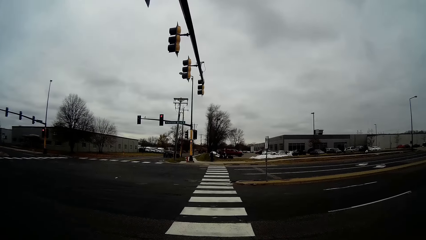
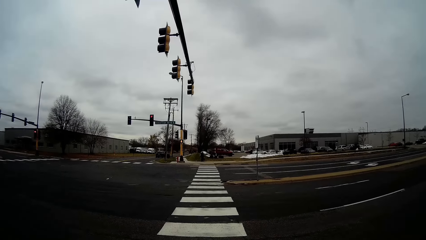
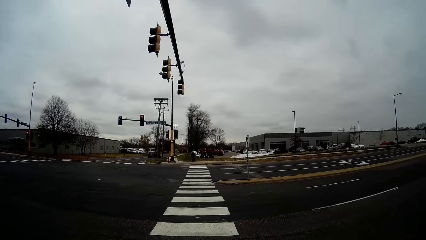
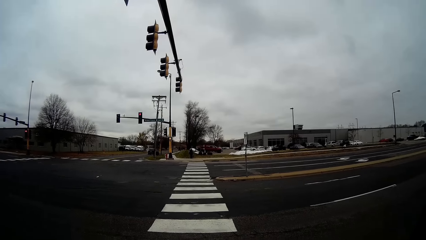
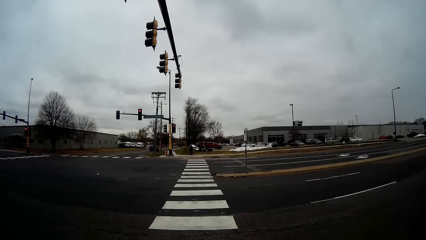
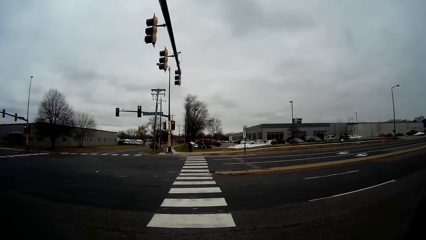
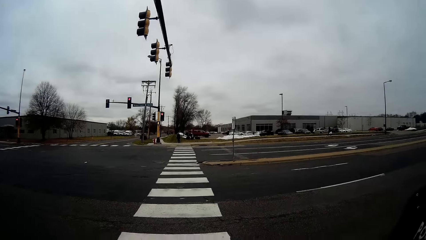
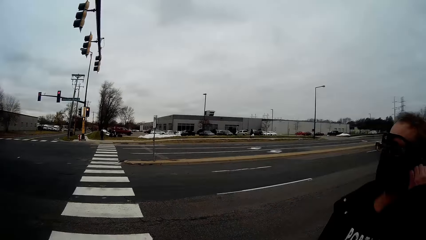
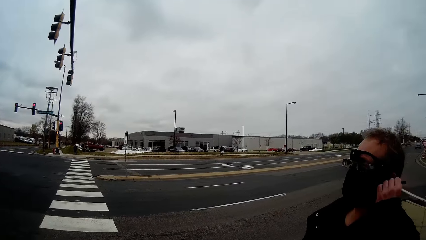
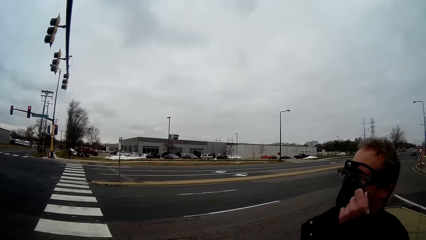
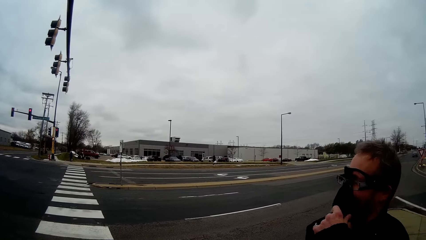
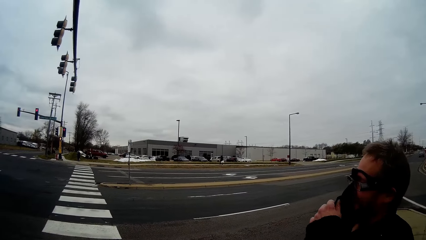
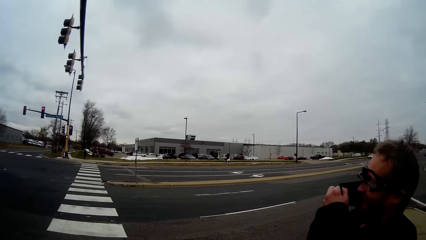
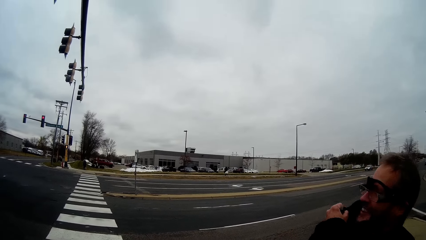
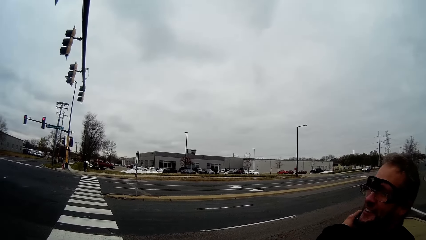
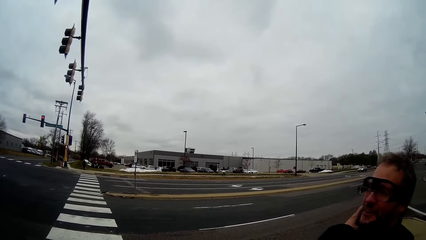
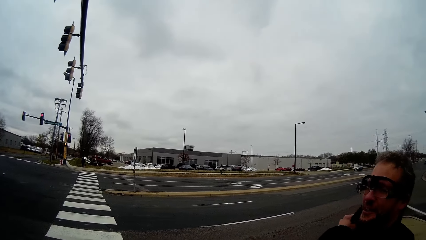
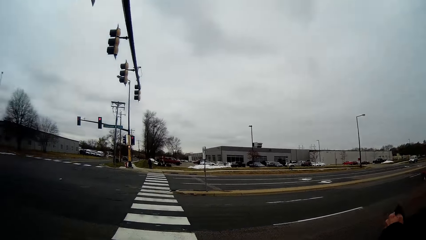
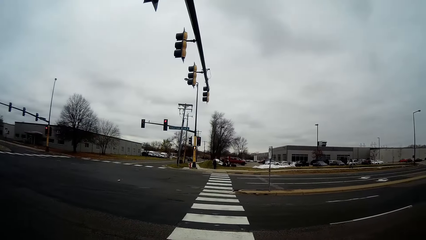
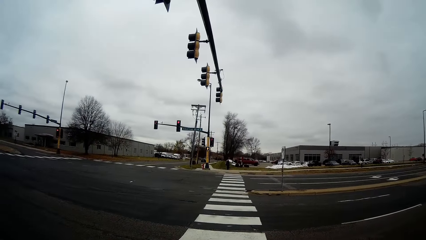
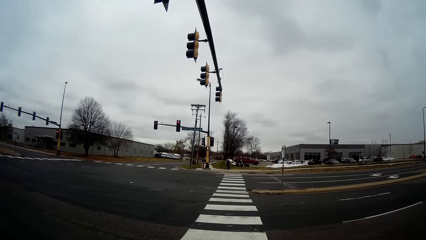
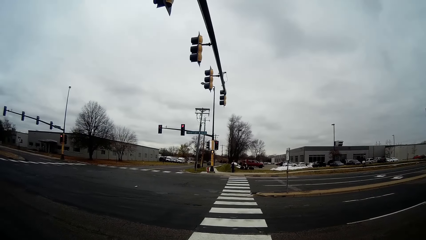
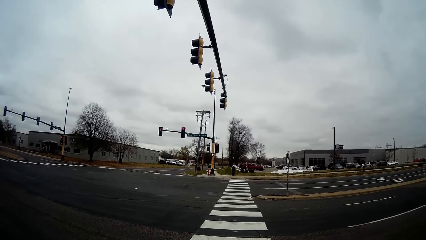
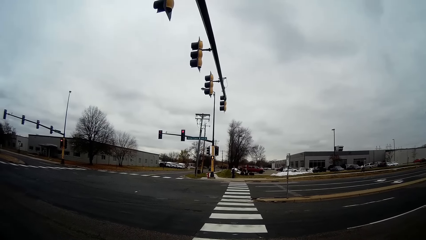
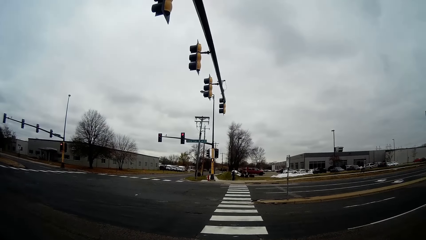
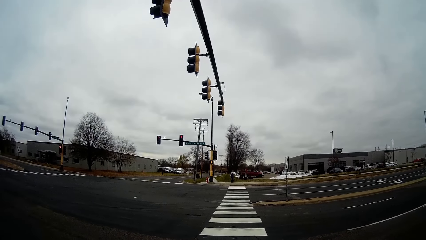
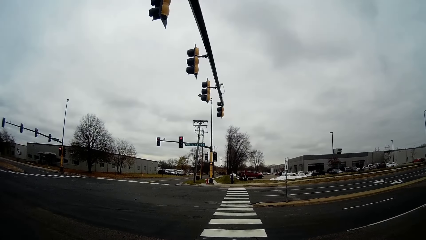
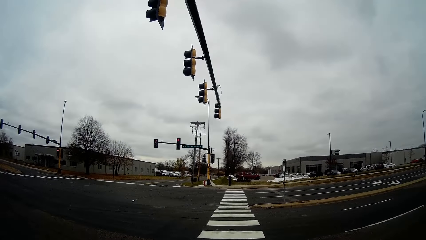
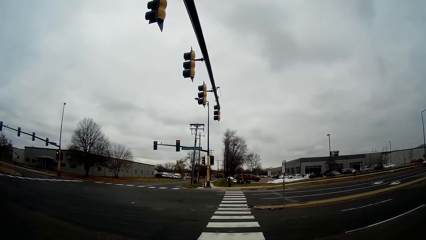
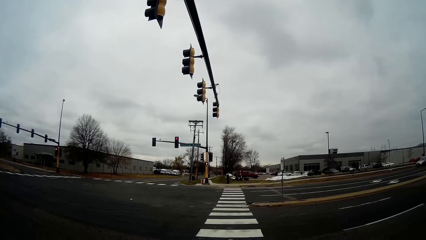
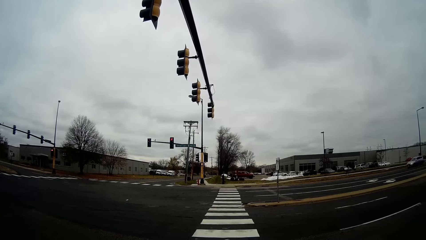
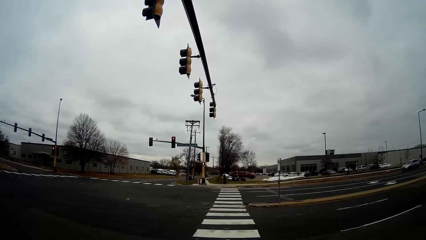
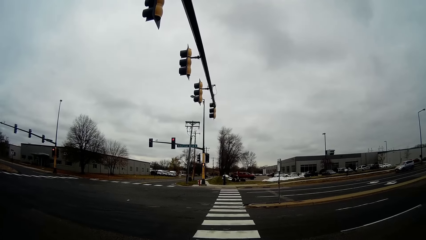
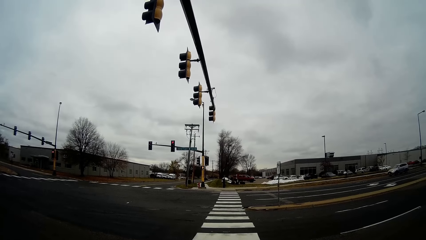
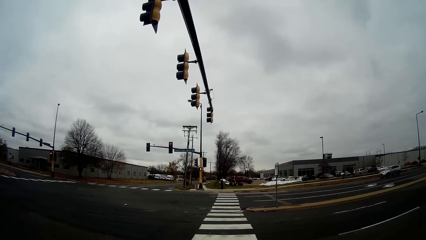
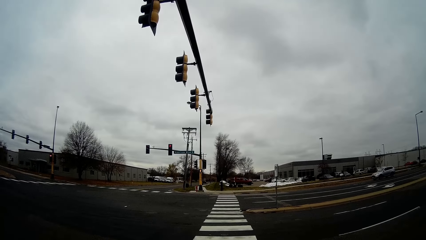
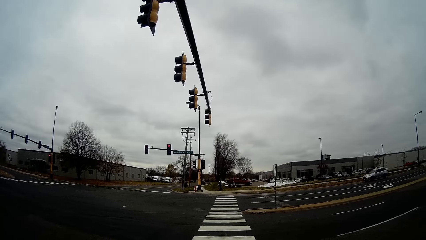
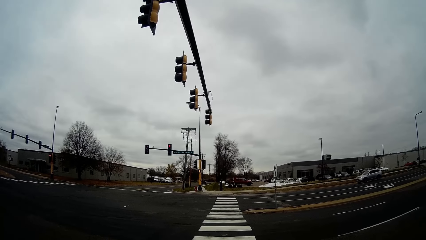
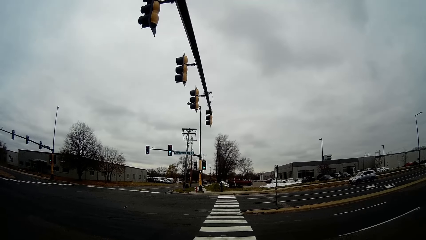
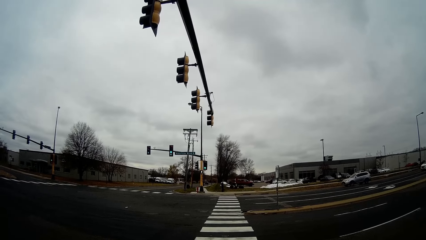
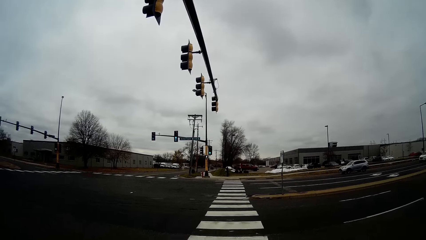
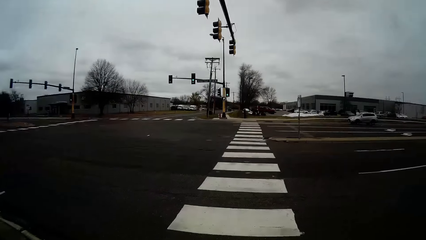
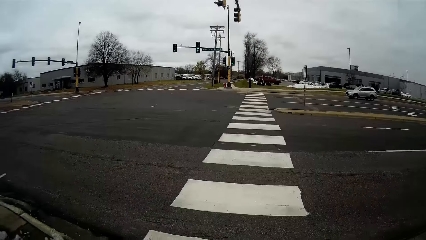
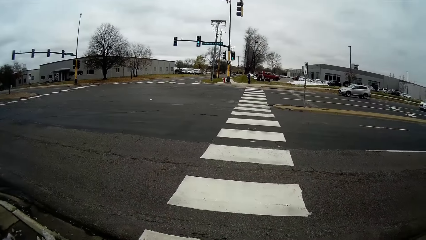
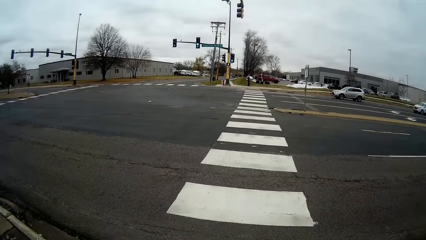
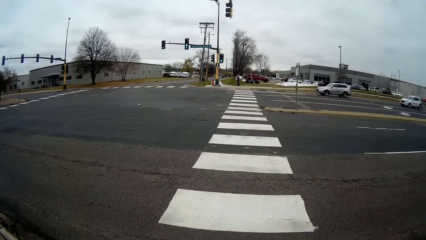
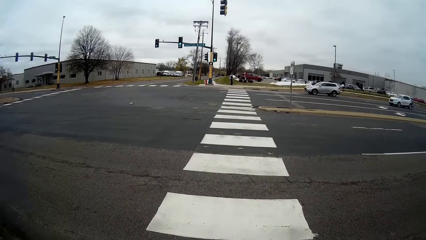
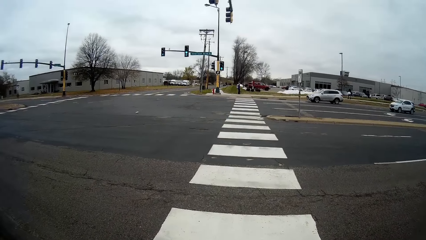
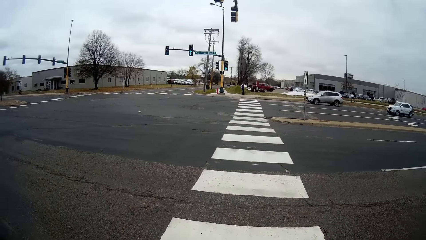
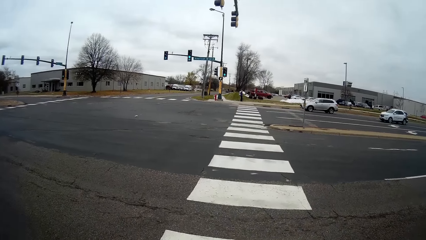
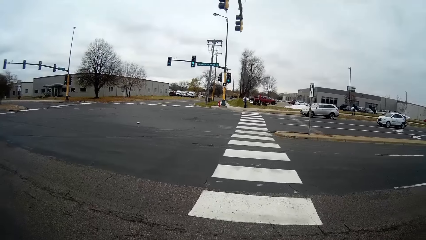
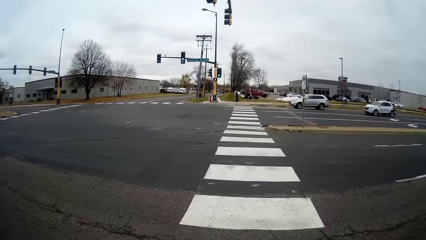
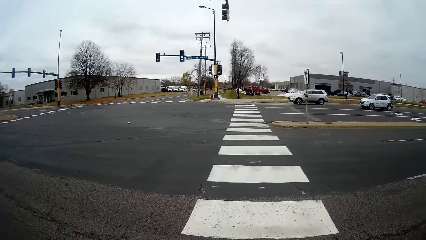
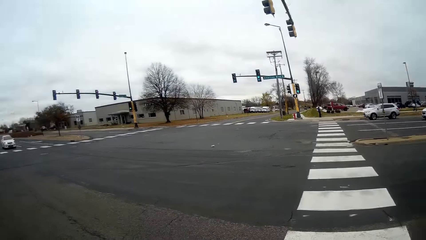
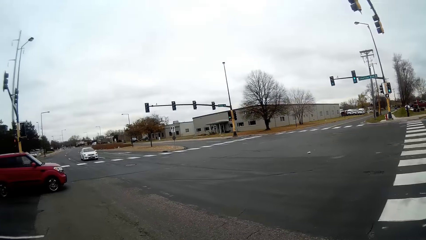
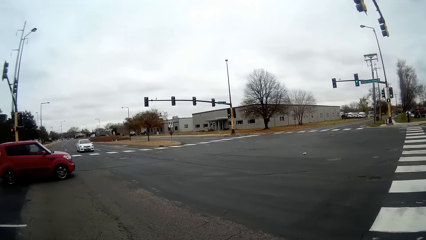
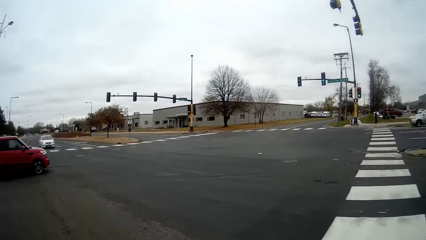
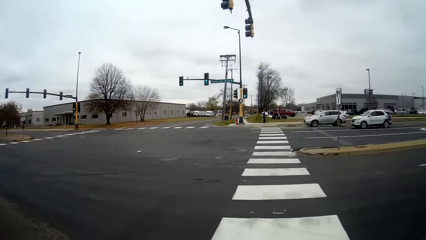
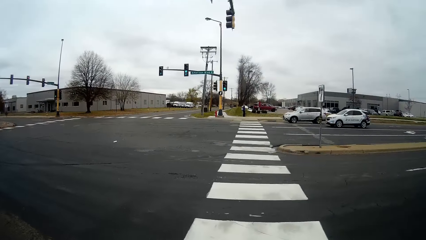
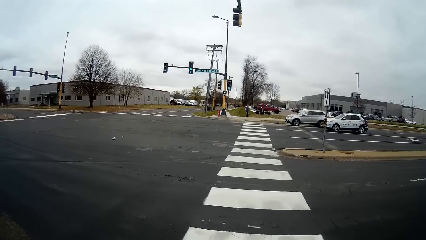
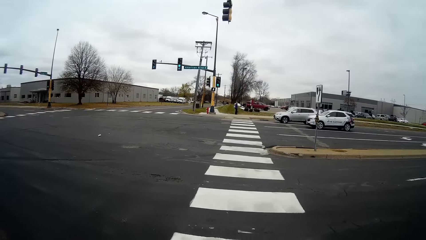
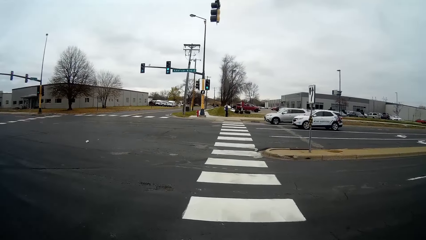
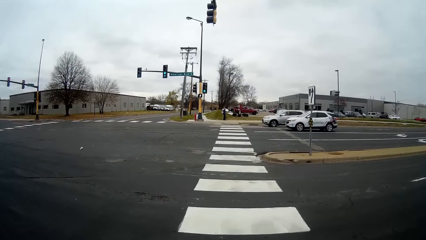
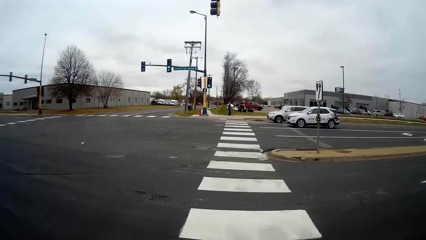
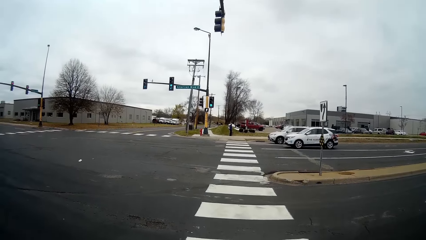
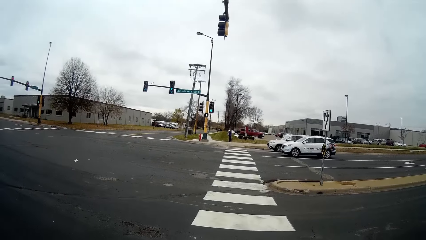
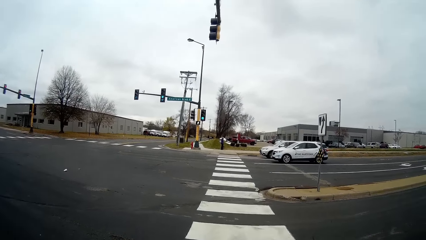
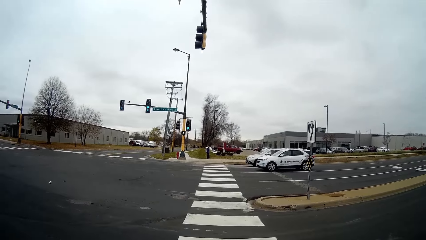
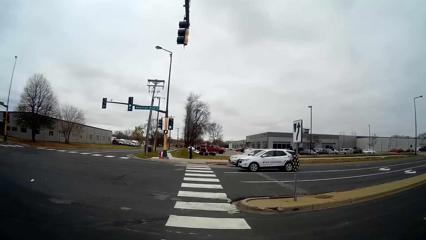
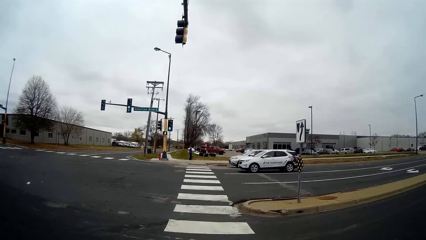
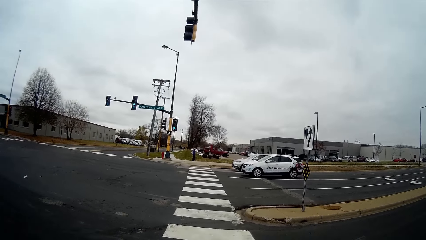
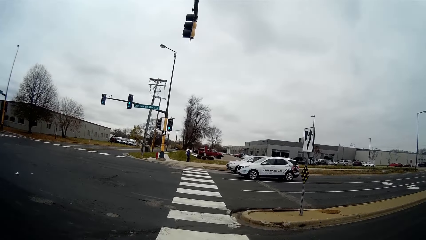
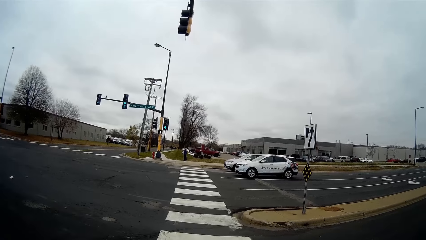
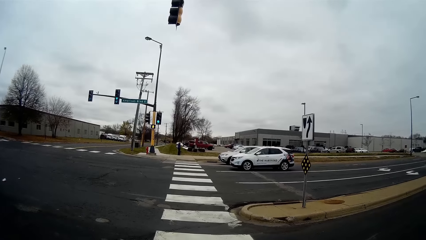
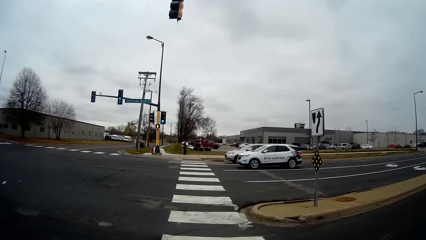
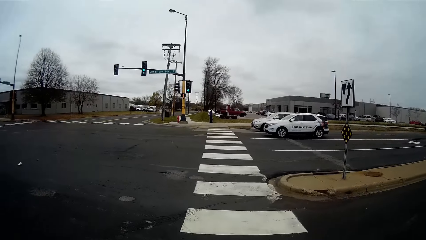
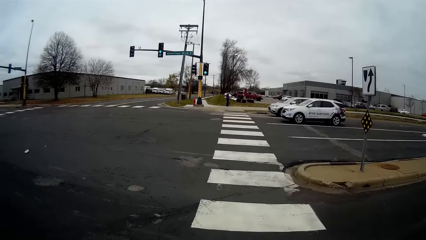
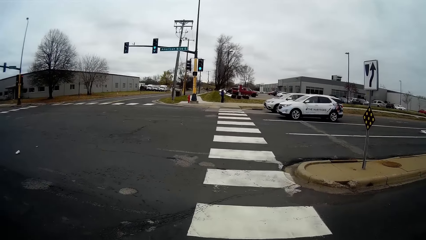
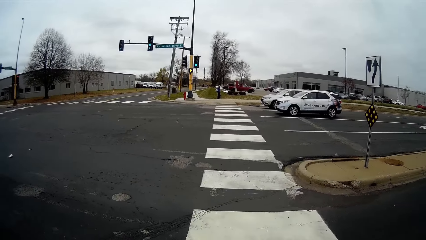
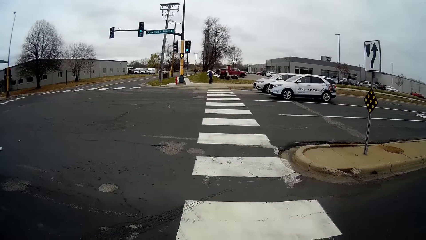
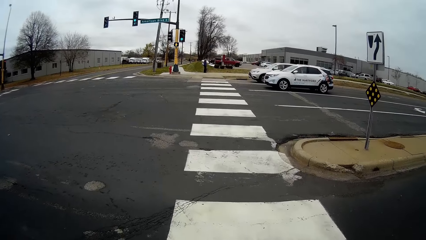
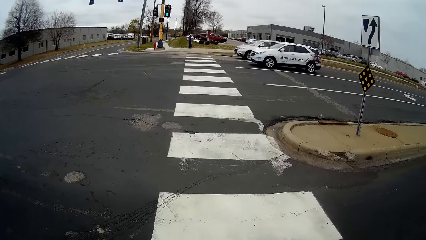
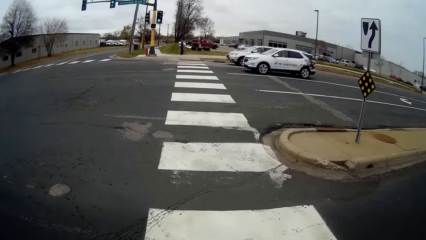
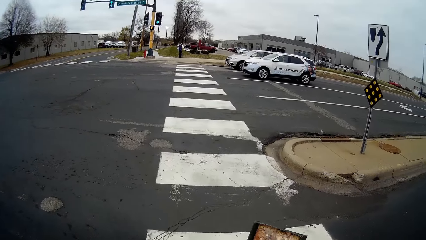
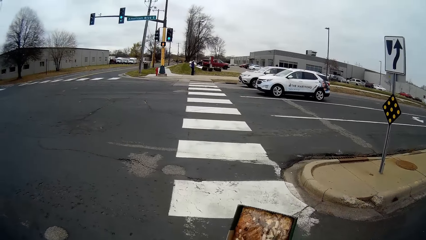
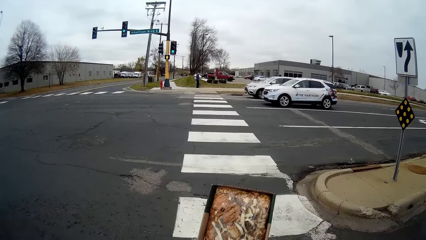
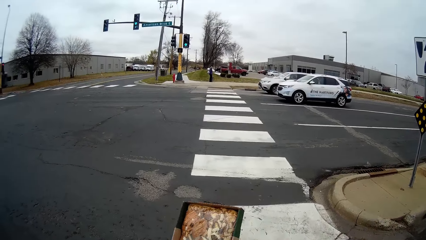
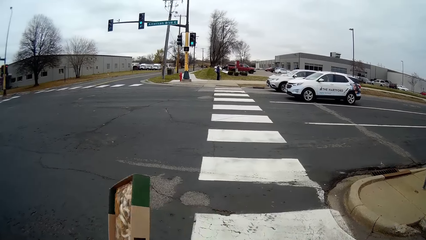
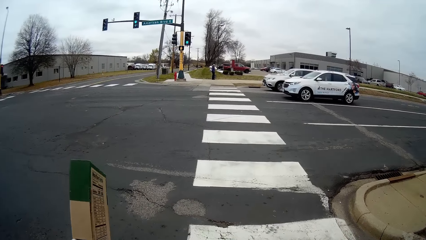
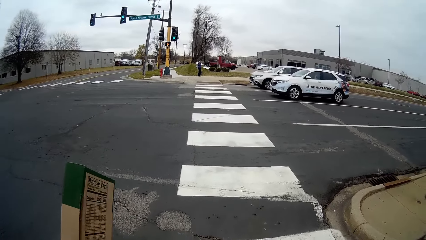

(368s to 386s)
The man removes his nose mask with his left hand. The camera wearer stands on the road. They cross the road with the man. They hold a food package.
